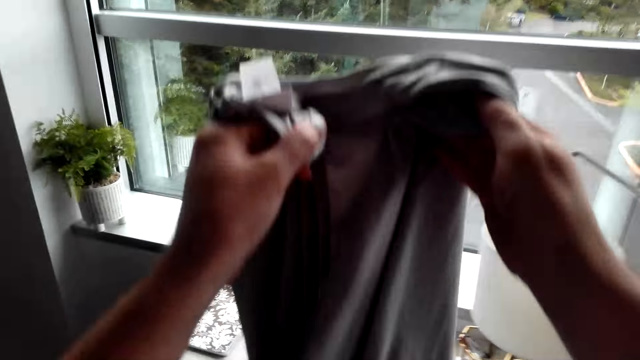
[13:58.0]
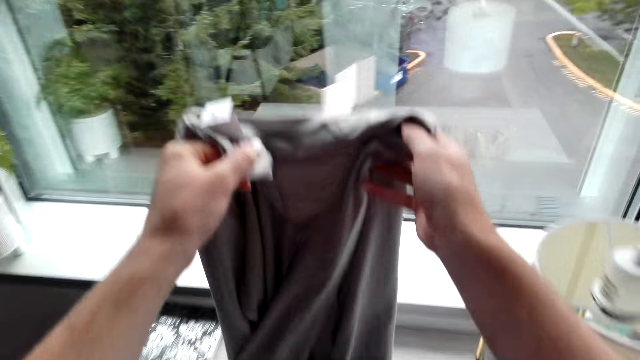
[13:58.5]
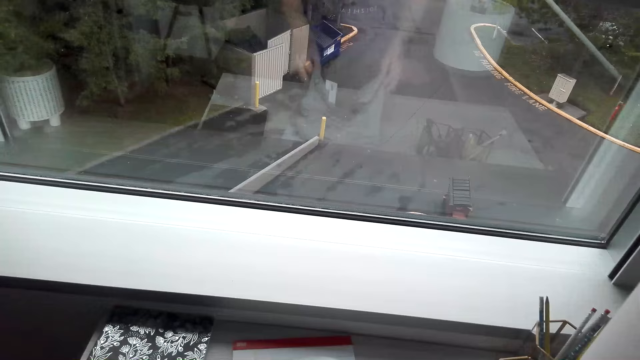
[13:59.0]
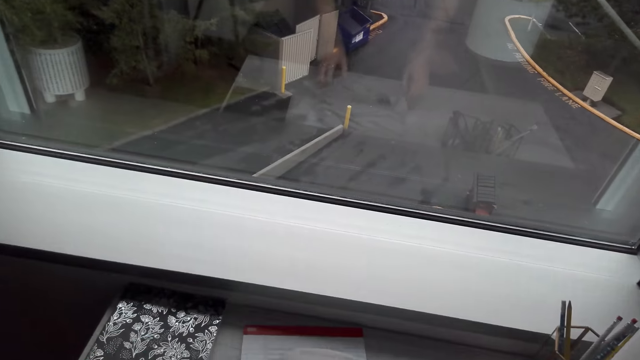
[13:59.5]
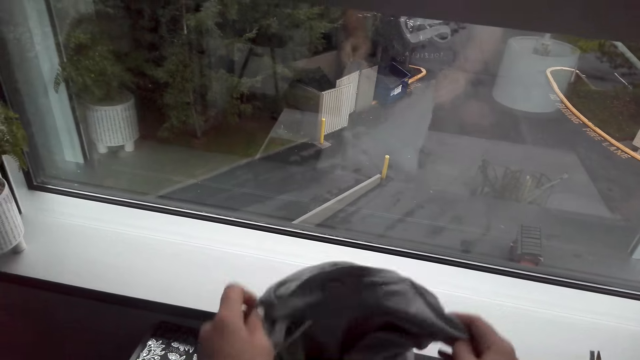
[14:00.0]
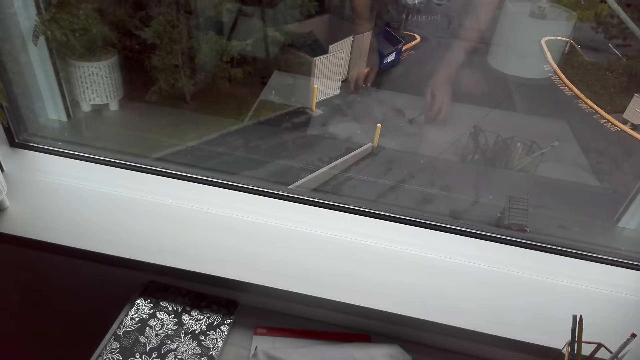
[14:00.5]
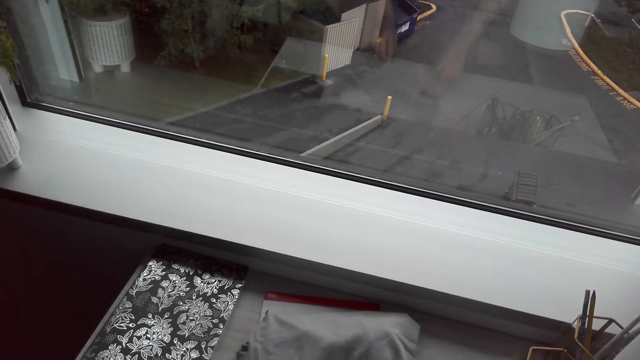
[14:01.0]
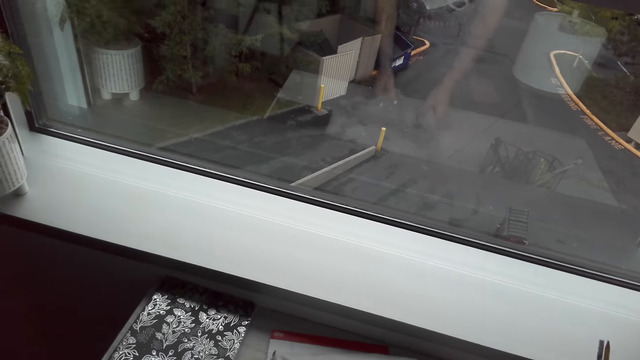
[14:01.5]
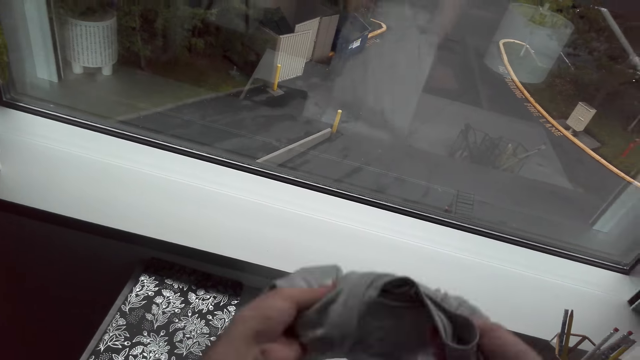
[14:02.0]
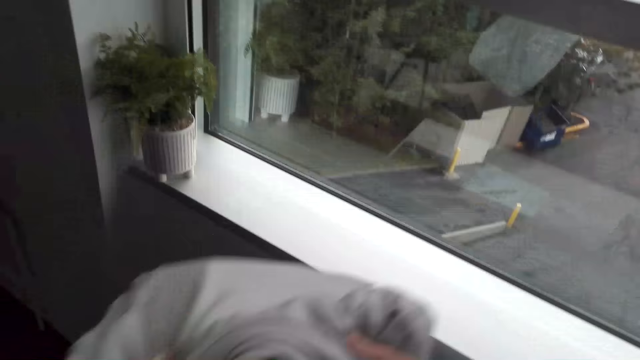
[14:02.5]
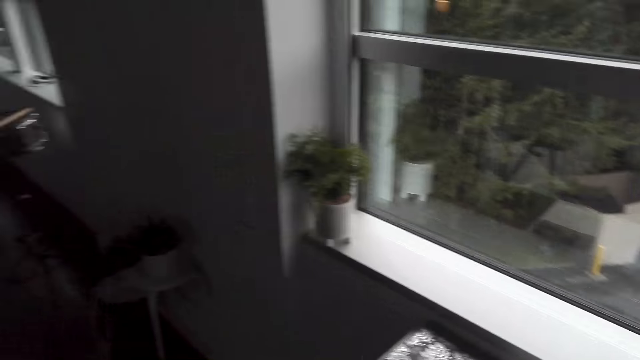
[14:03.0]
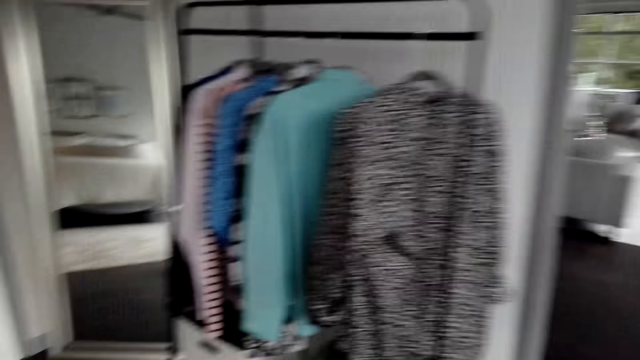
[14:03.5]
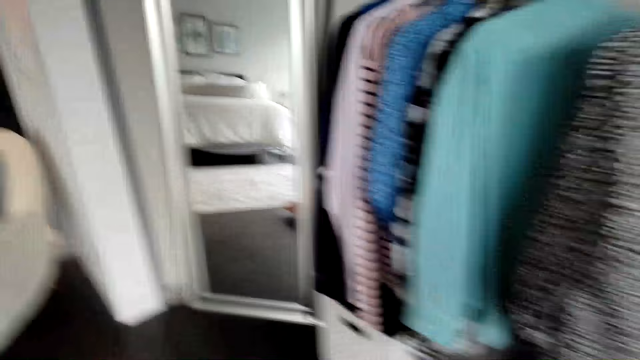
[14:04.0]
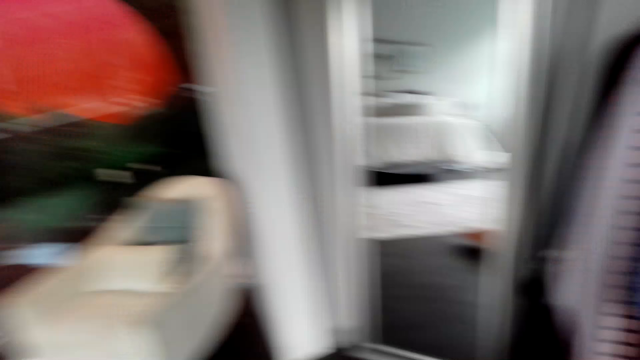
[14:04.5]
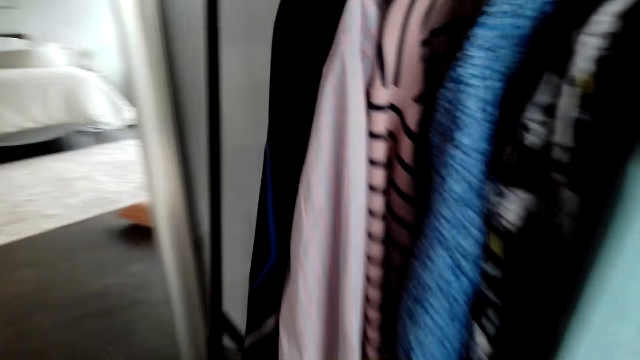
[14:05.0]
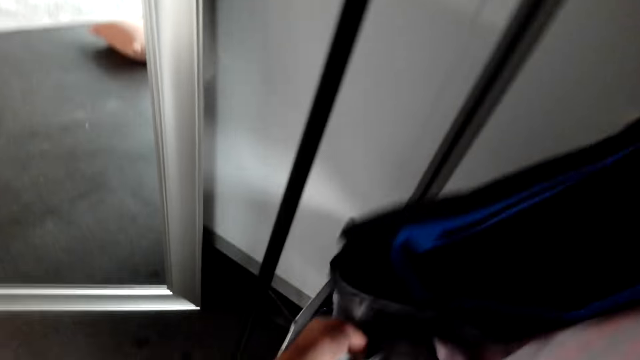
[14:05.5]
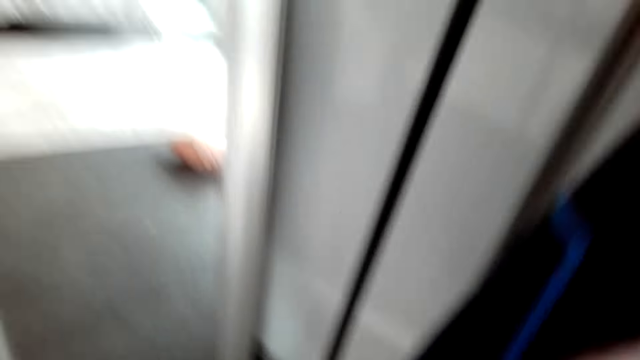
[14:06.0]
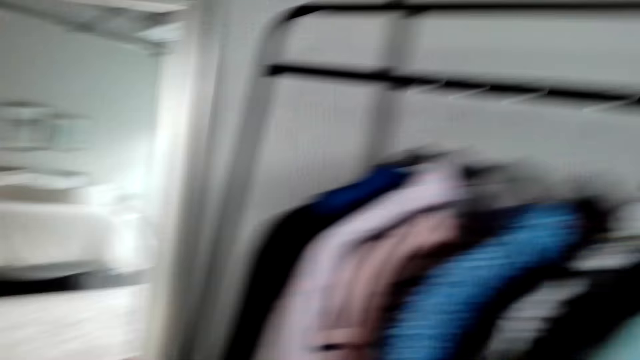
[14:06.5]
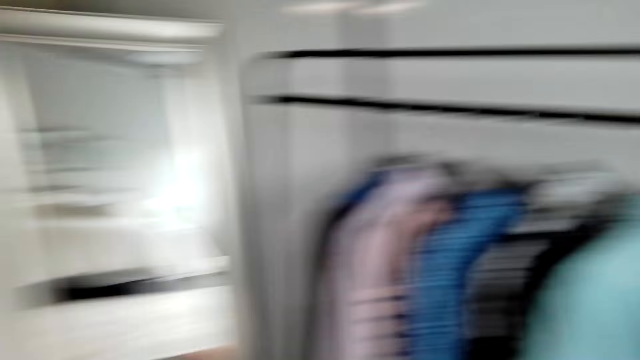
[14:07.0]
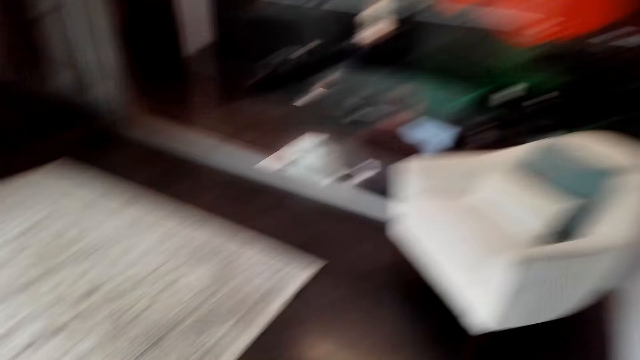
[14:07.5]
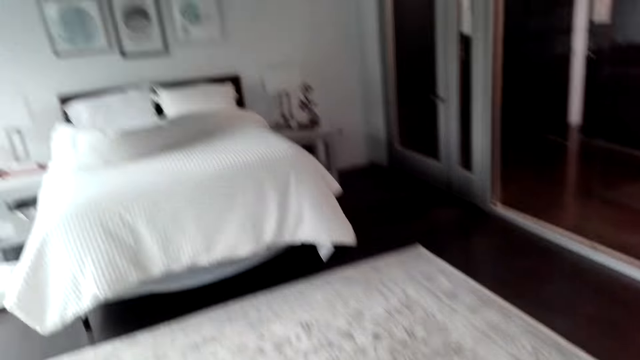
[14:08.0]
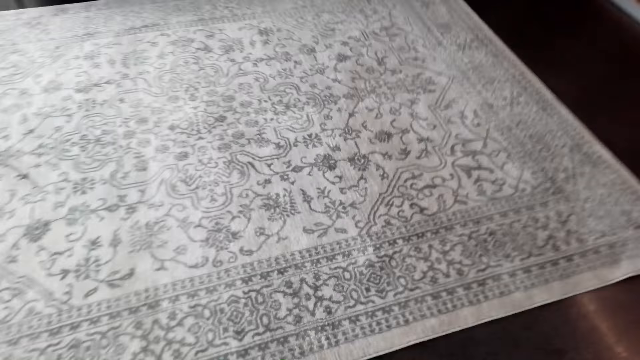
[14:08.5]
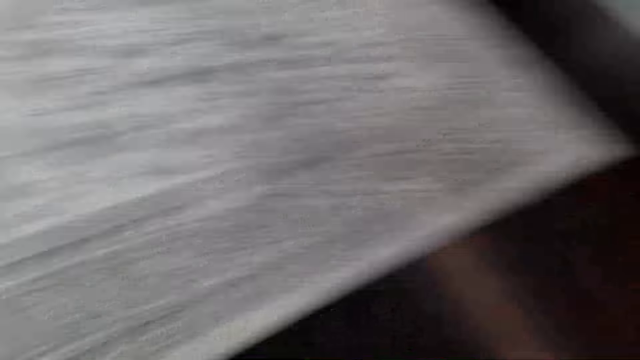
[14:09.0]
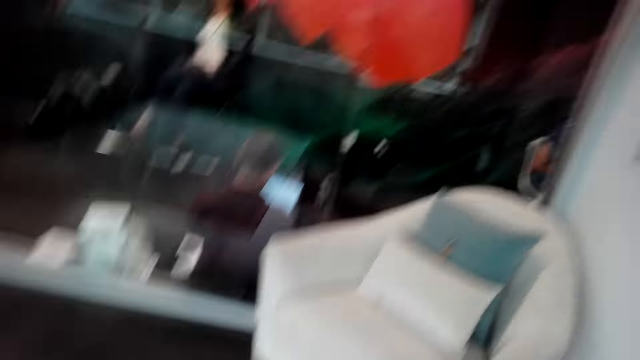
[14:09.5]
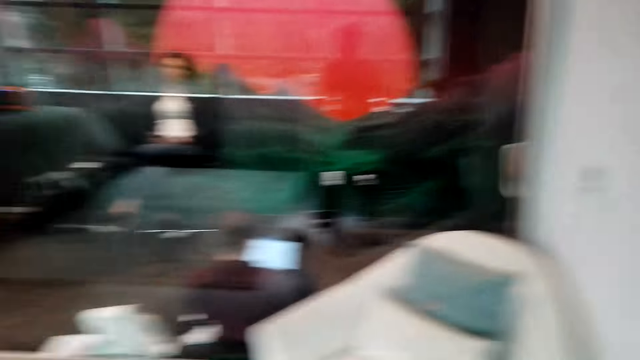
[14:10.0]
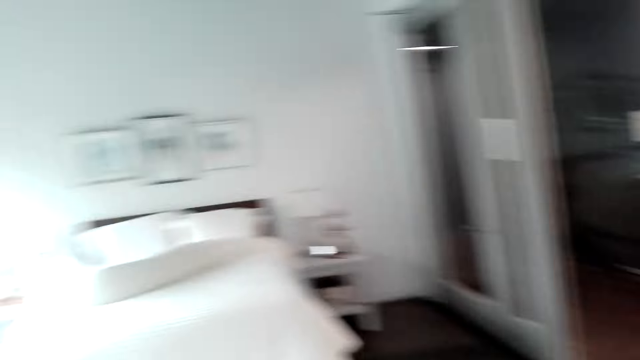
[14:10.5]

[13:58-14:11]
The camera wearer places it on the table. They fold the t-shirt. They put the cloth in the storage basket. They look around.

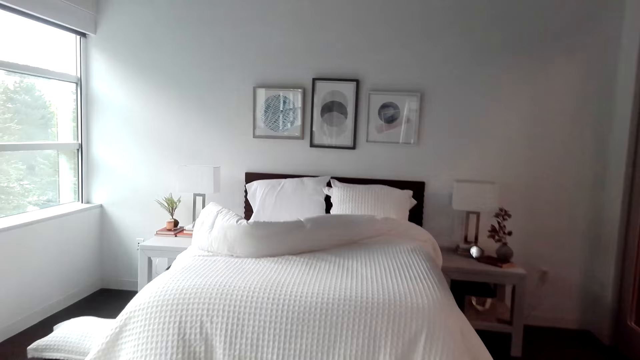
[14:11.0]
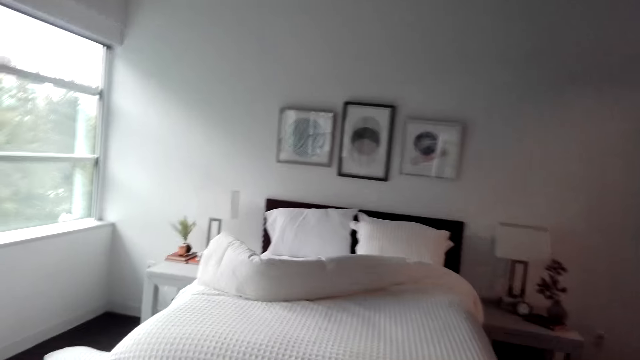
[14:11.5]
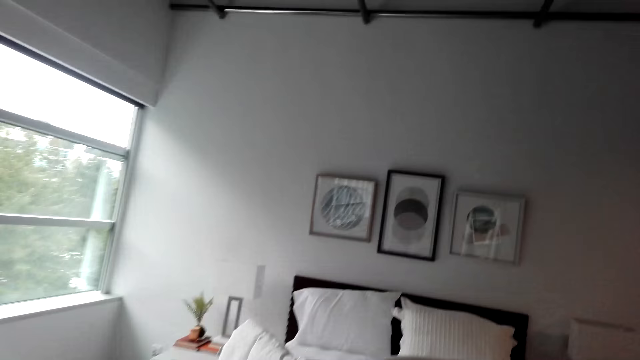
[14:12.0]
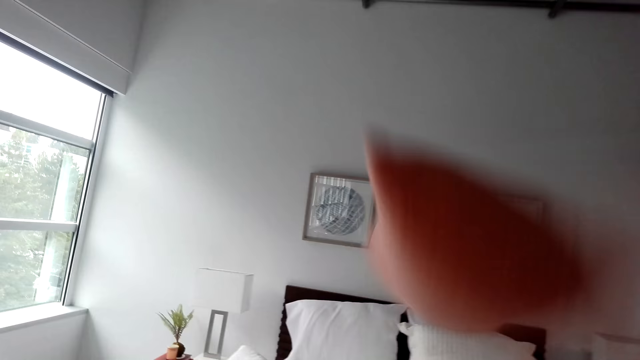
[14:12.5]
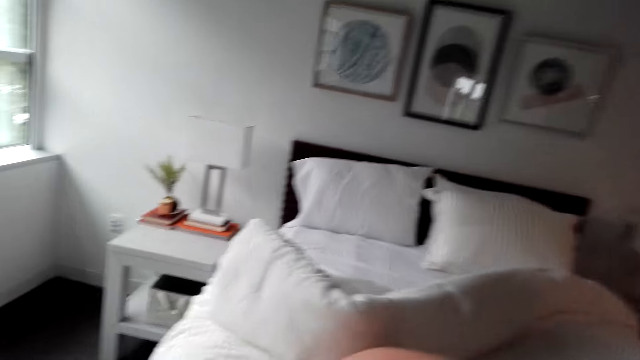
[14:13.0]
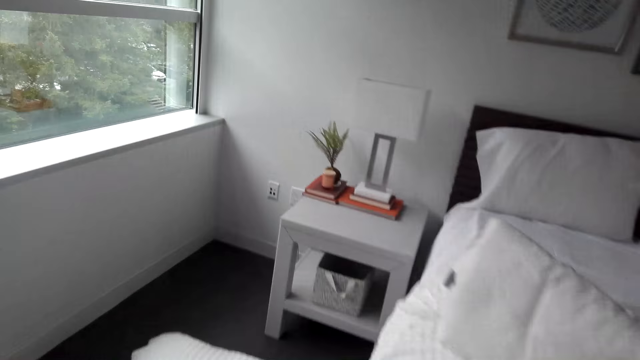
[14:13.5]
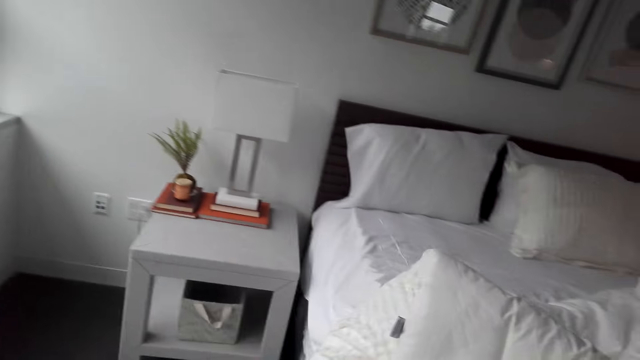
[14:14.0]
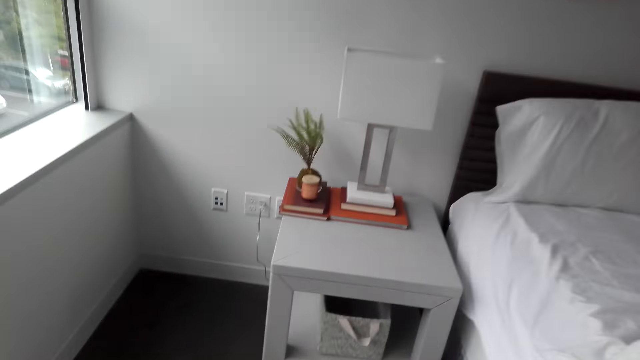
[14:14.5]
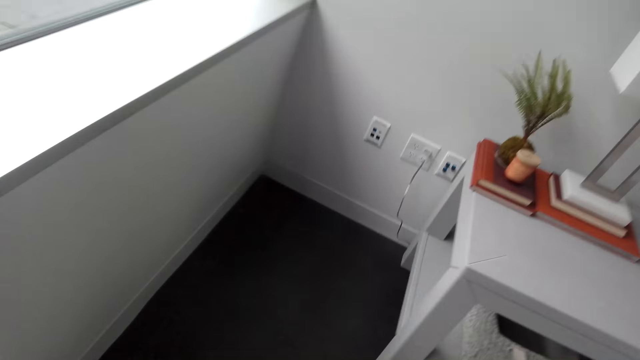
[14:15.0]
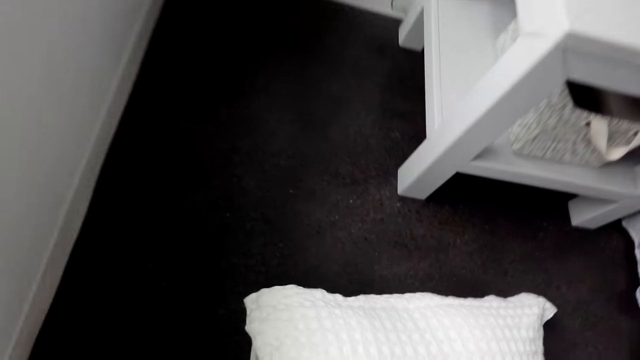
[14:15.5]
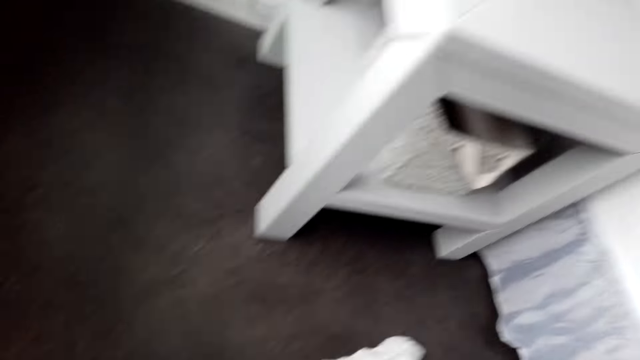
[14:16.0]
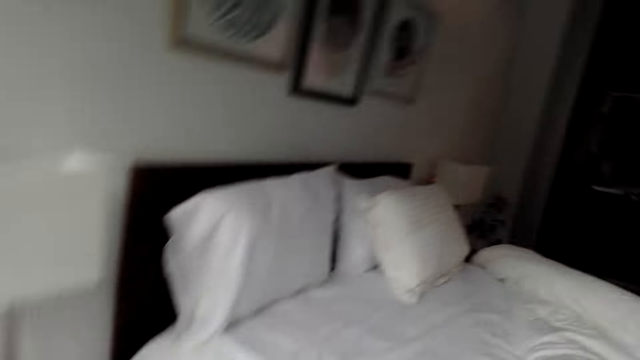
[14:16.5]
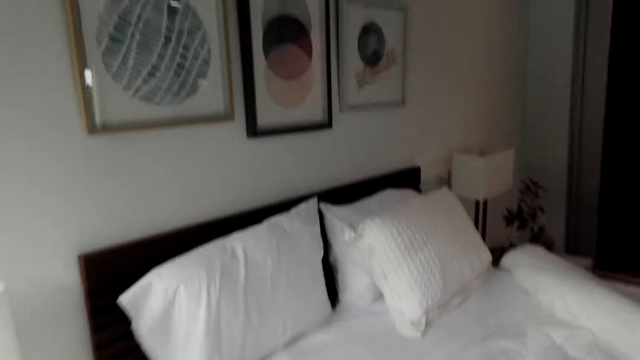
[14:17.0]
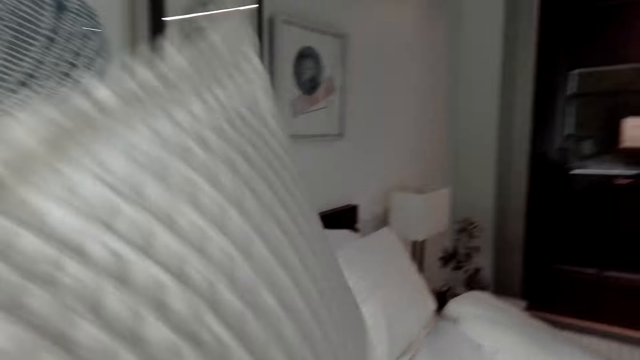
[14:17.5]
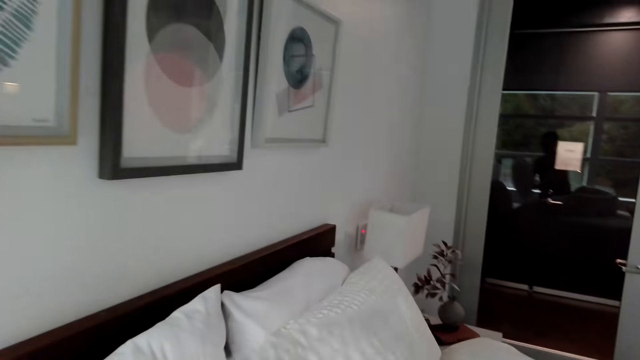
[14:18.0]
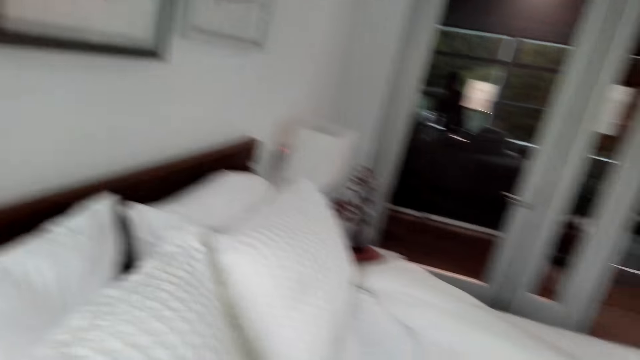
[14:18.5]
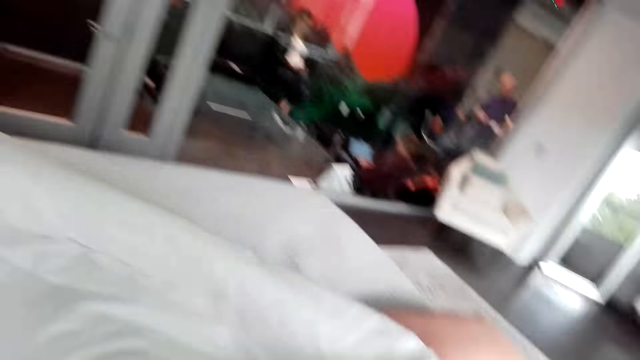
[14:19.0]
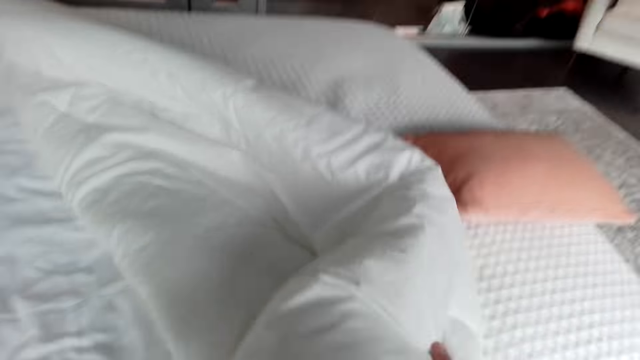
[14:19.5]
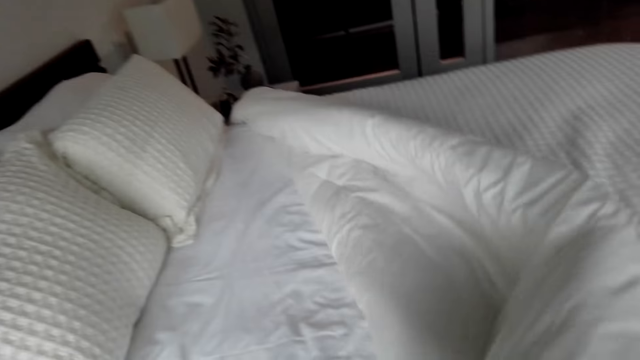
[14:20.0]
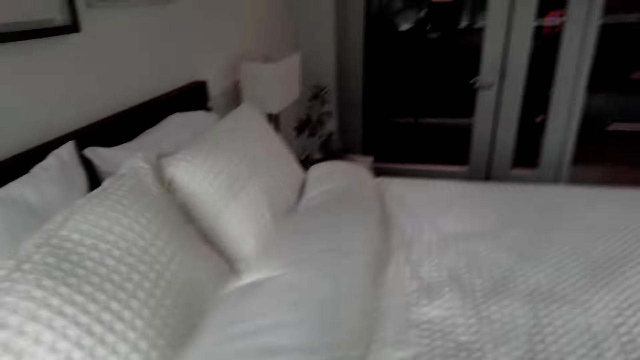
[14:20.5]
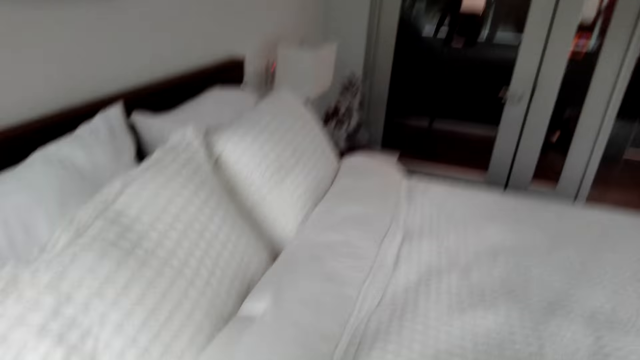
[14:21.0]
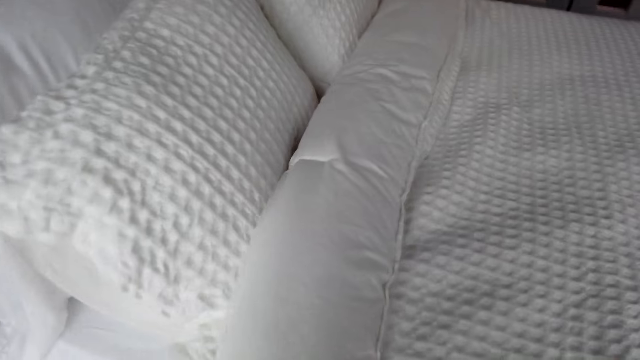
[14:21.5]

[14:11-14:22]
The camera wearer throws a pillow in the bed. They put pillows on the bed. They pick a pillow from the floor and put the pillow in the bed. They make the bedding.
